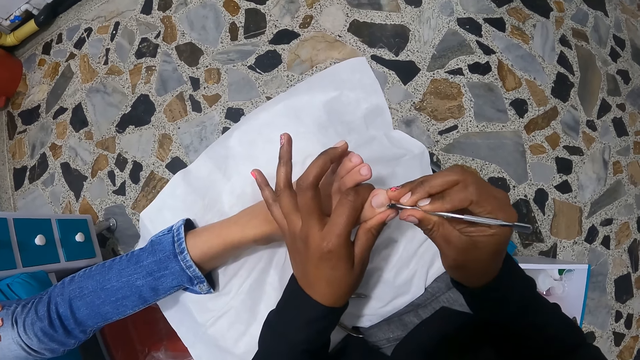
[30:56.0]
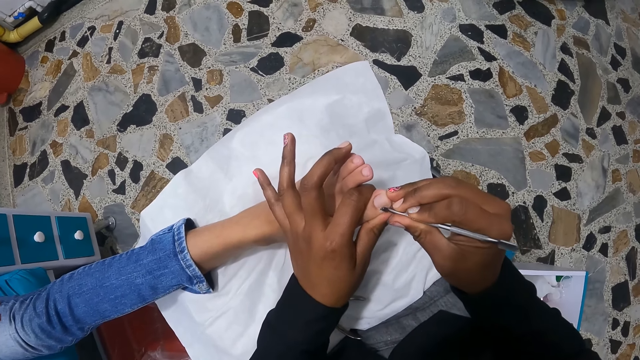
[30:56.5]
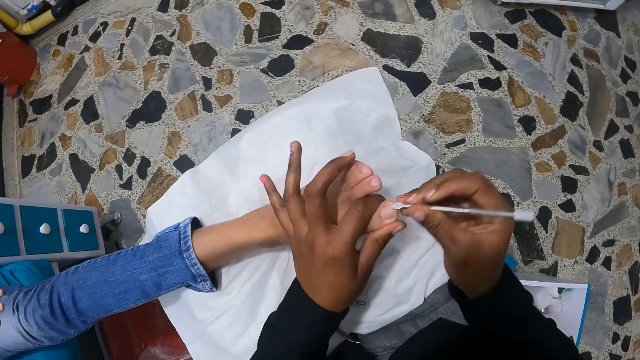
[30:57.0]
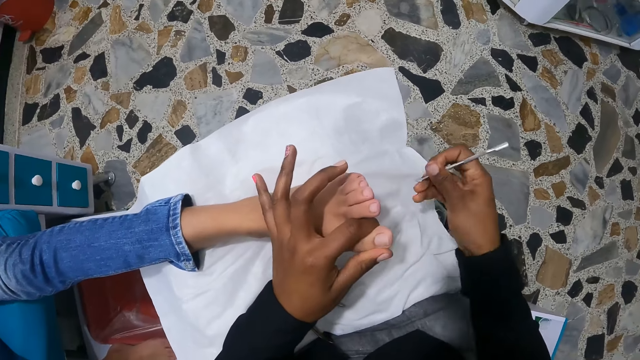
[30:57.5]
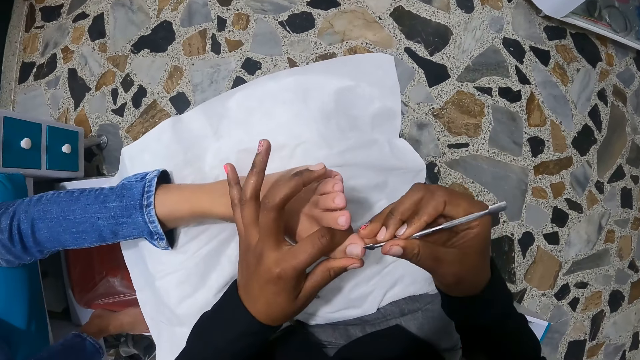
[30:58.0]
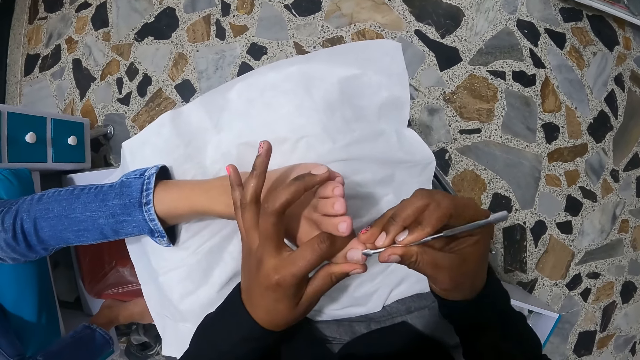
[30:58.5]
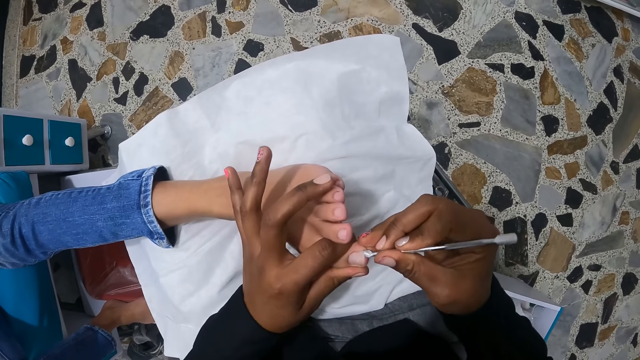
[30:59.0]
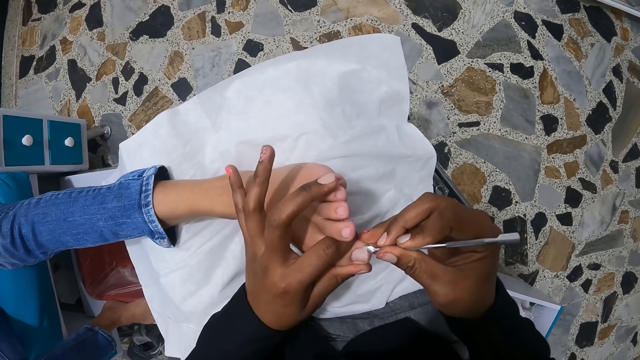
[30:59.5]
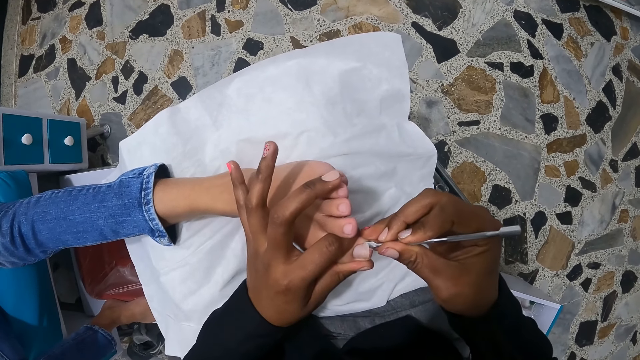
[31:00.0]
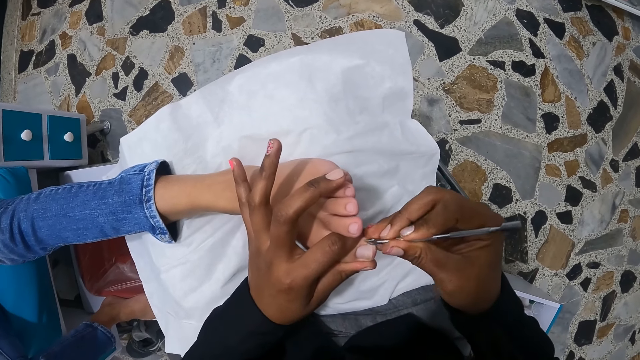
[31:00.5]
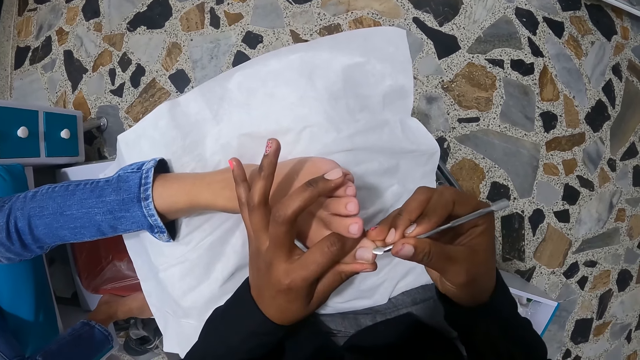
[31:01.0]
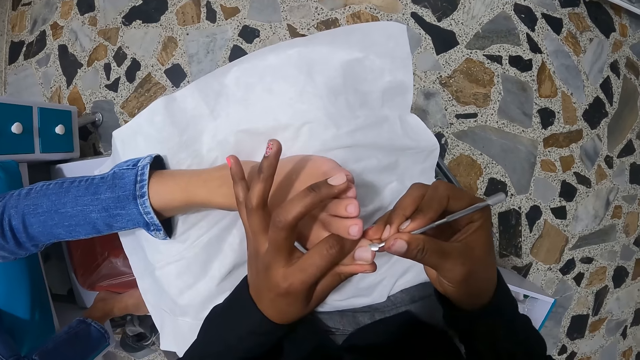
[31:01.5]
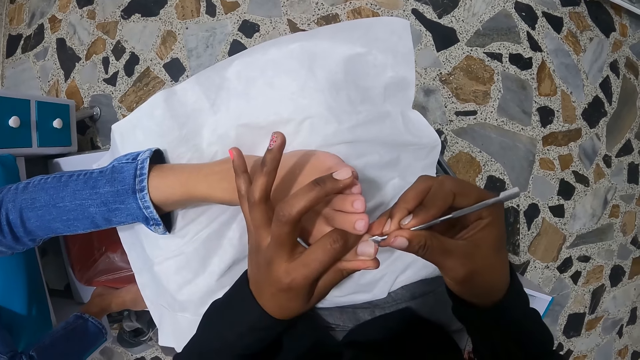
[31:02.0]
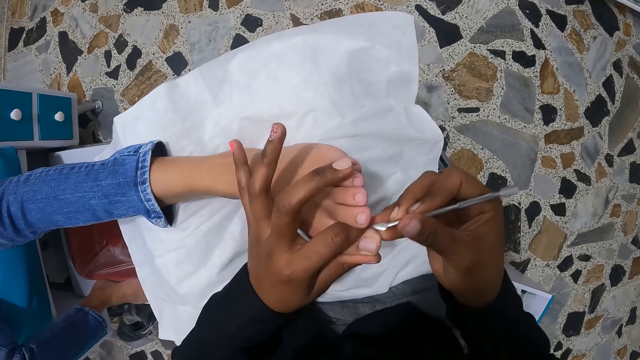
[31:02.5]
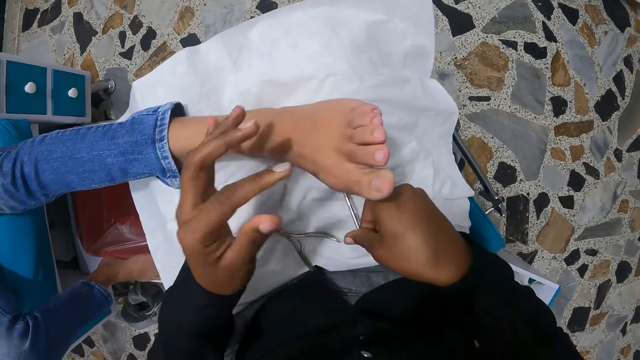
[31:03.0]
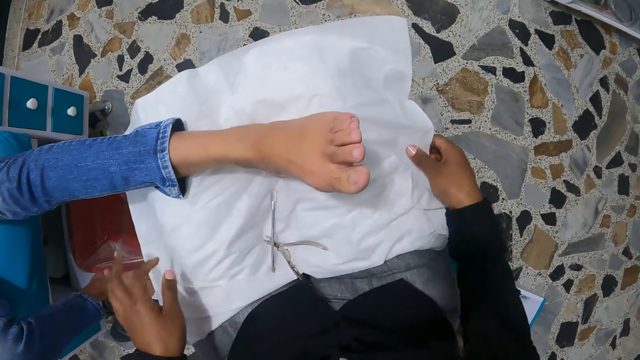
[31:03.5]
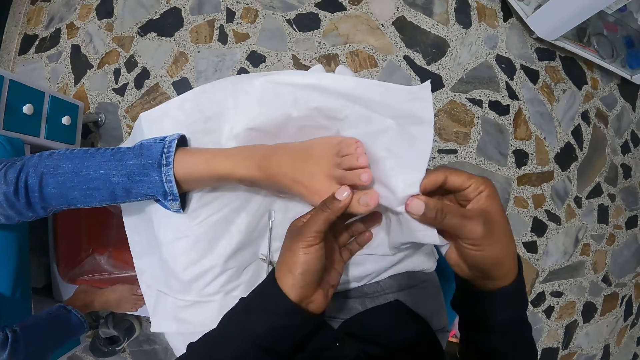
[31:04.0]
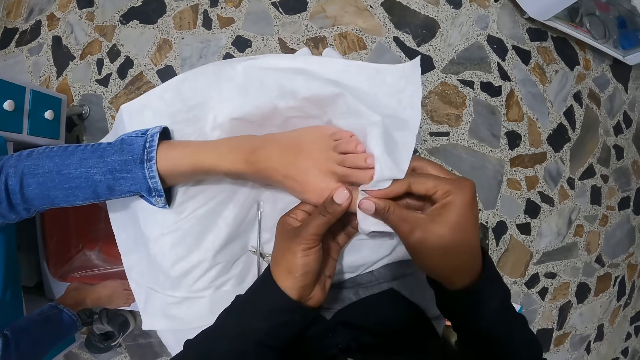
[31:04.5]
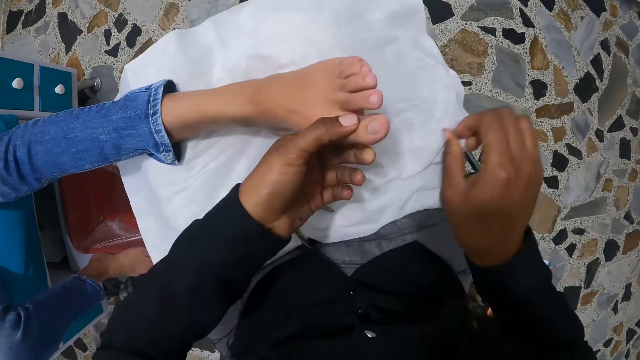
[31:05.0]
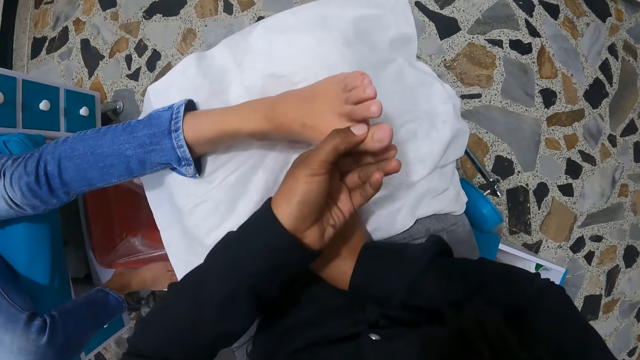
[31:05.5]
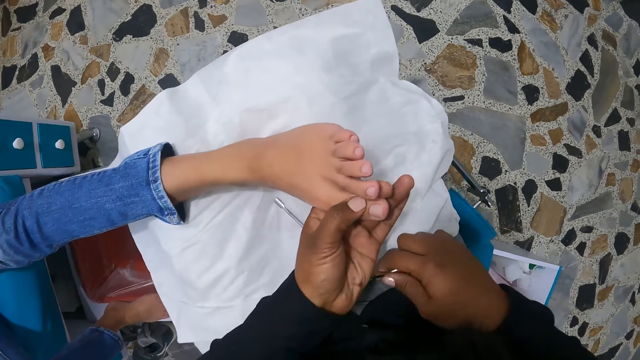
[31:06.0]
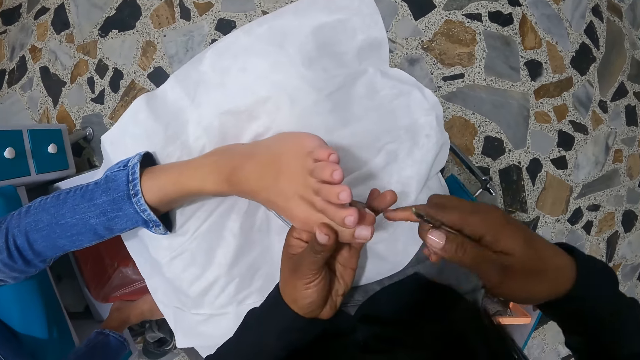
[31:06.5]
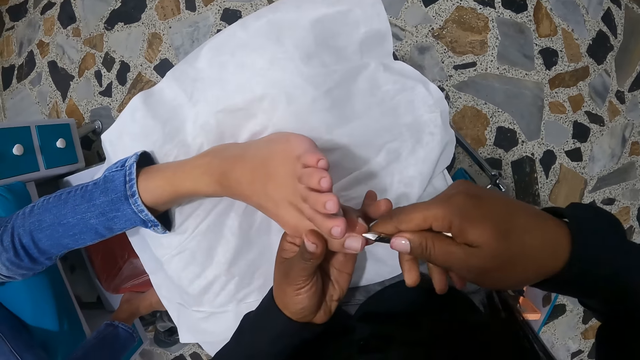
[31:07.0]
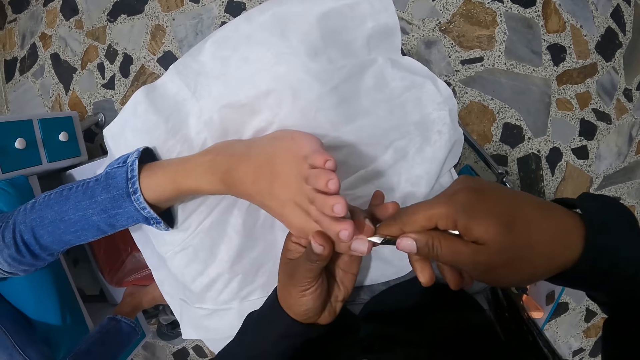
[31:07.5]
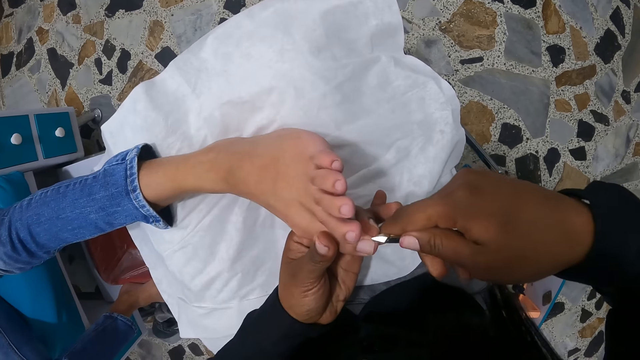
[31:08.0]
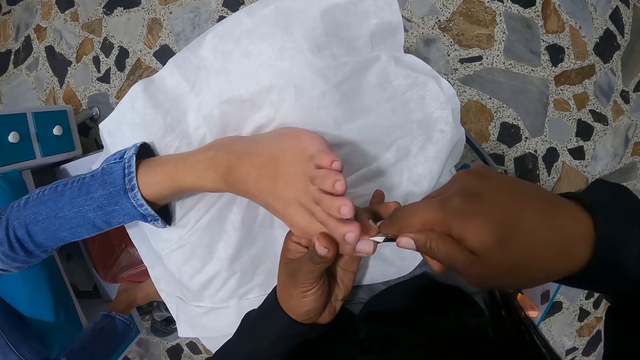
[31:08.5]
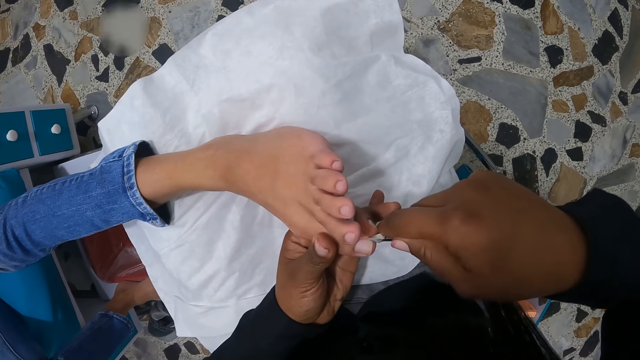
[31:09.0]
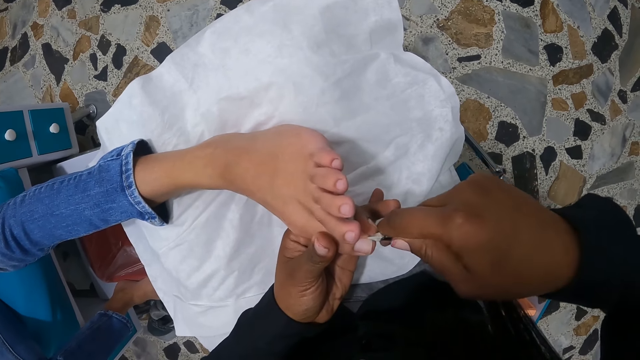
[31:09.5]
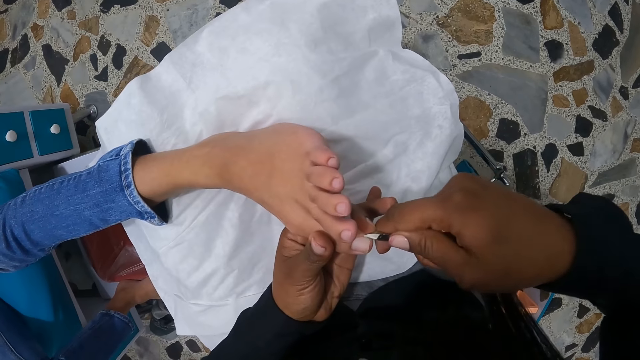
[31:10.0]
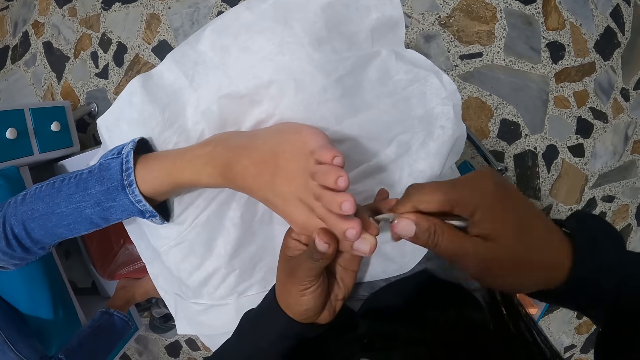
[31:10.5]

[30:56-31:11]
The camera wearer cleans the cuticle pusher on the cloth on her lap. She files the left big toe of a woman with the cuticle pusher in her right hand. She drops the cuticle pusher on her lap with her right hand. She cleans the left big toe of the woman with the cloth in her hand. She picks up the cloth. She picks up the nail nipper on her lap with her right hand. She trims the left big toe nail of the woman with the nail nippers in her right hand.

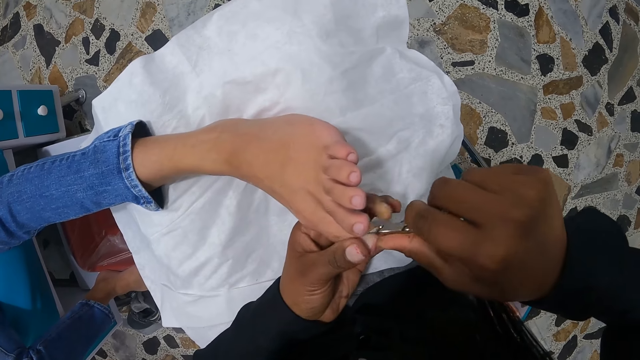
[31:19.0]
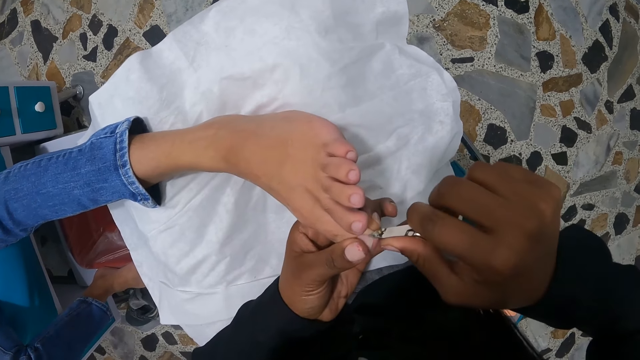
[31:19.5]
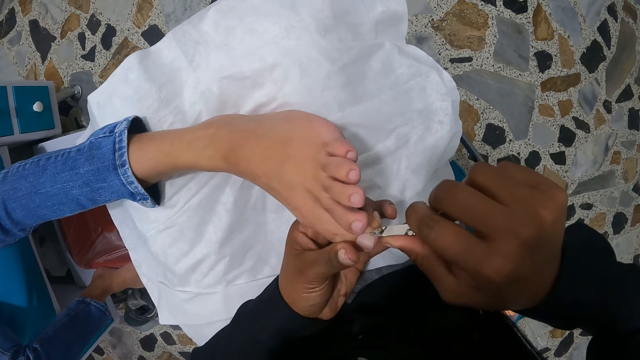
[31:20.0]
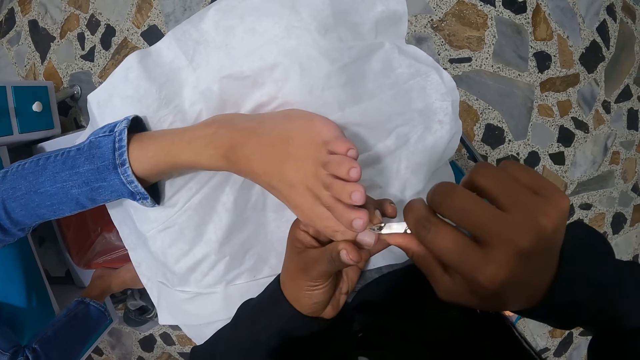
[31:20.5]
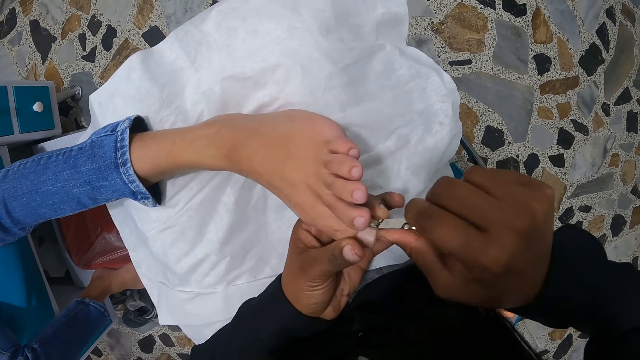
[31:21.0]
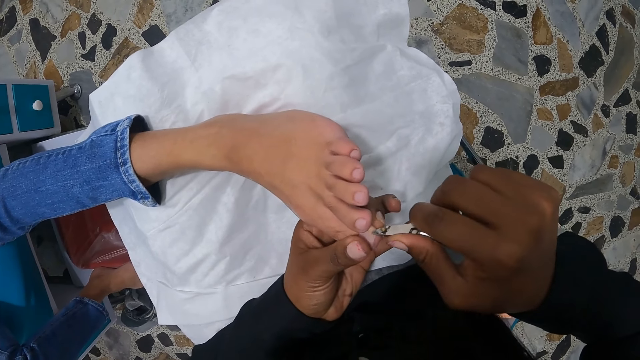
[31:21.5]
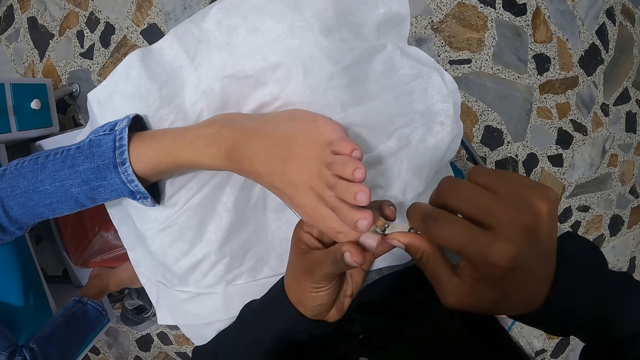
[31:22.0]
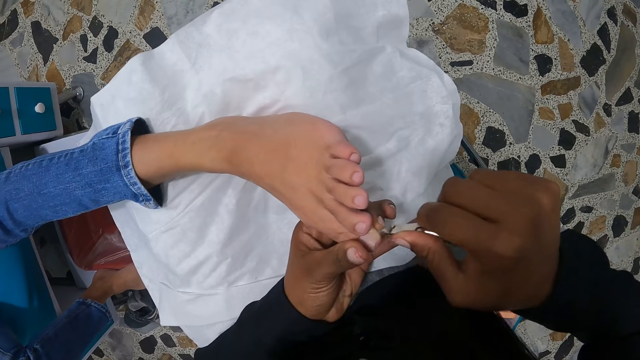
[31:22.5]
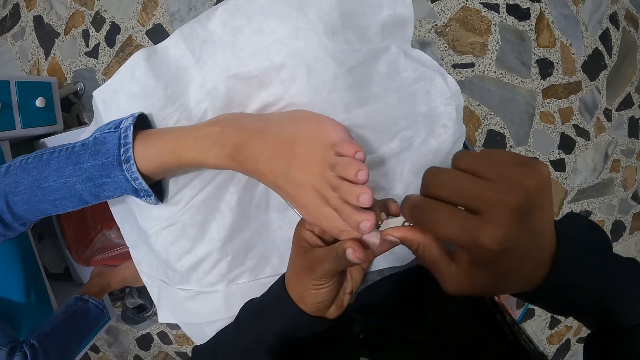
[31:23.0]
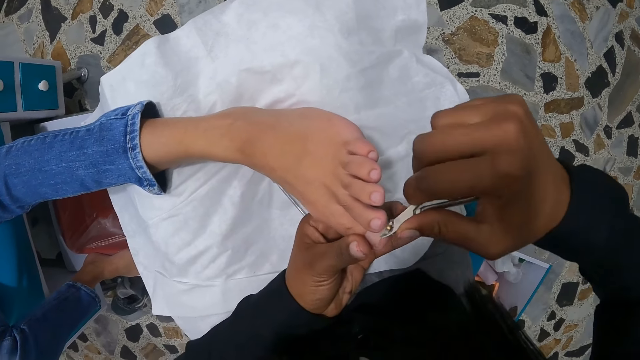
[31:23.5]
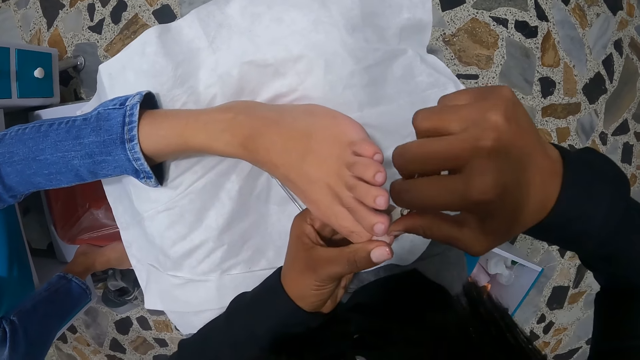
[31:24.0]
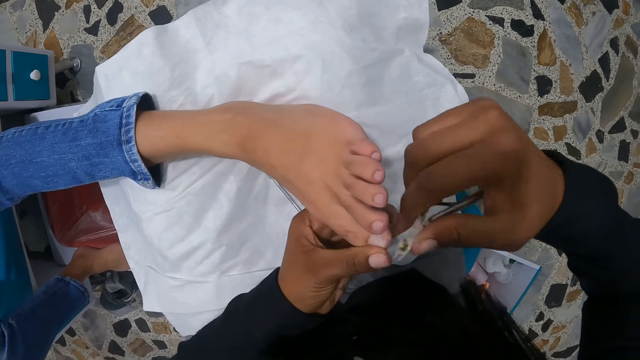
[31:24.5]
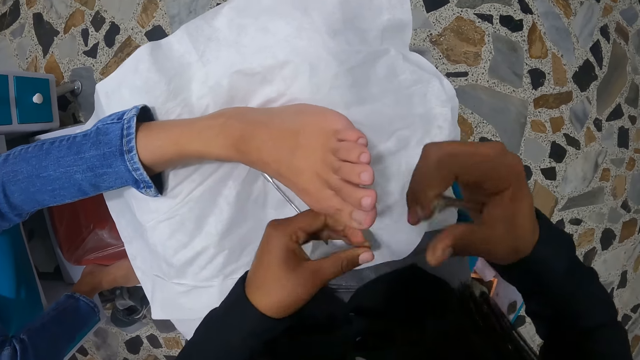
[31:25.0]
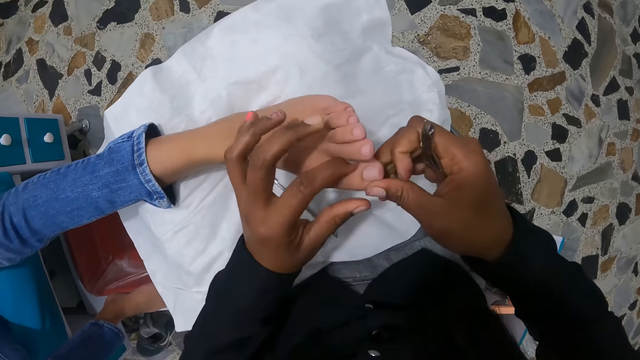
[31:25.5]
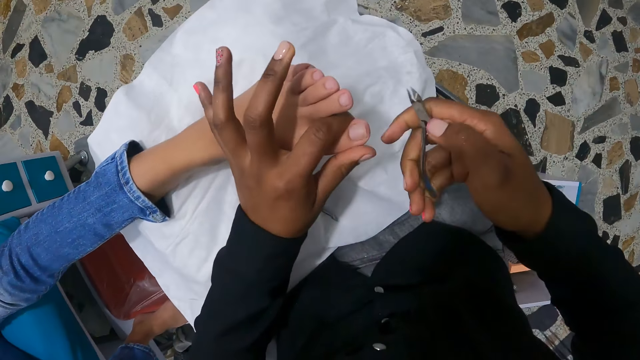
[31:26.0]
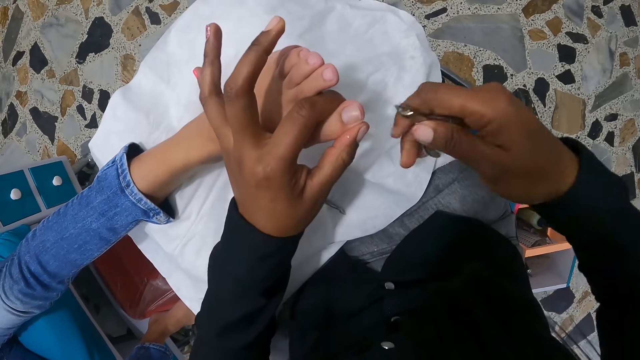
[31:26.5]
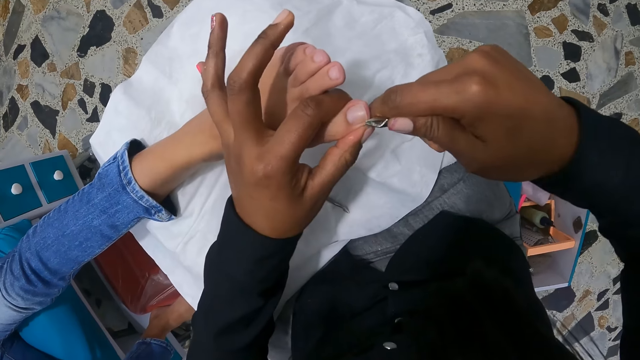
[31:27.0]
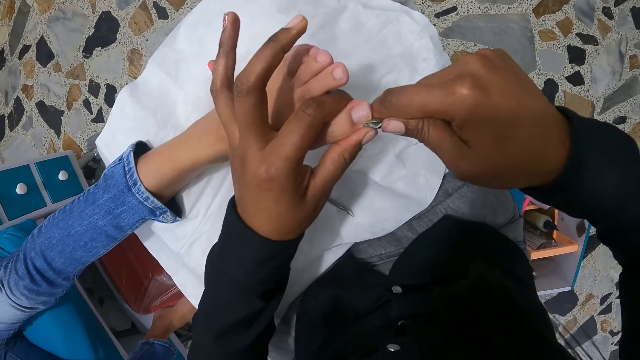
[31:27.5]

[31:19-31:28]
The camera wearer picks up the cloth on her lap with her right hand. She cleans the big right toe of a woman with her right index finger. She holds the feet. She trims the left big toe nail of the woman with nail nippers in her right hand.
